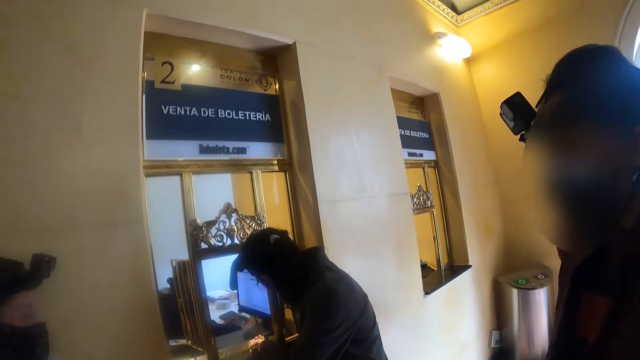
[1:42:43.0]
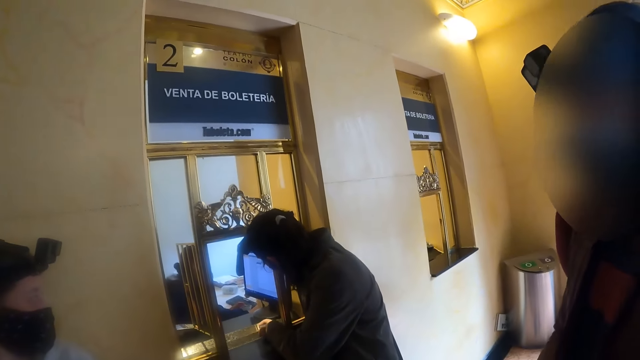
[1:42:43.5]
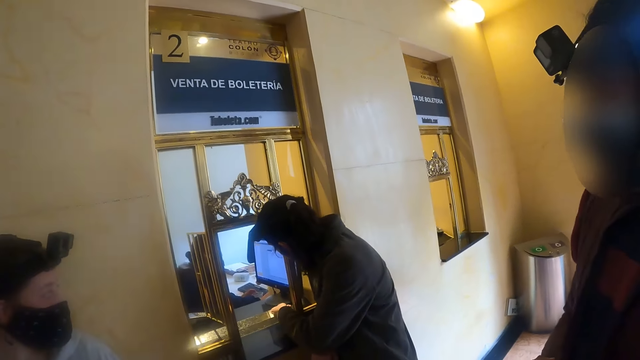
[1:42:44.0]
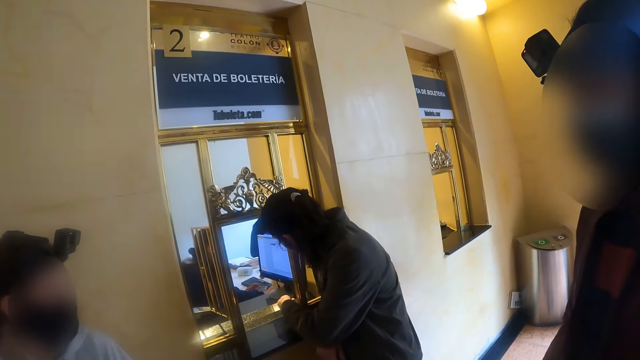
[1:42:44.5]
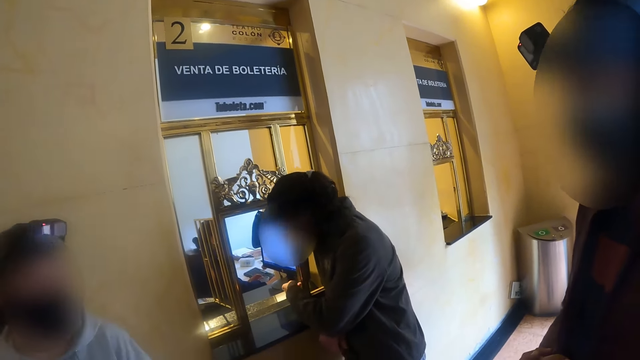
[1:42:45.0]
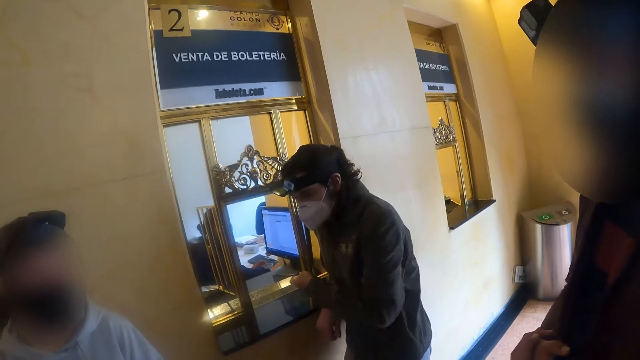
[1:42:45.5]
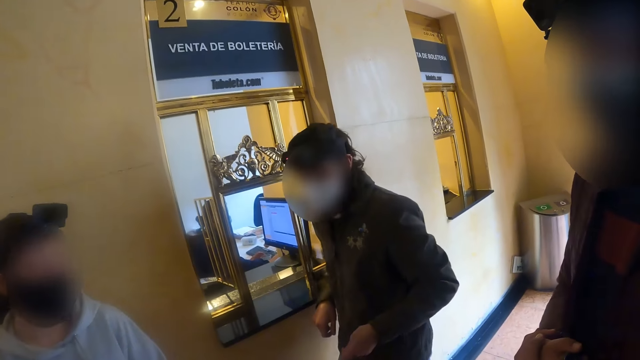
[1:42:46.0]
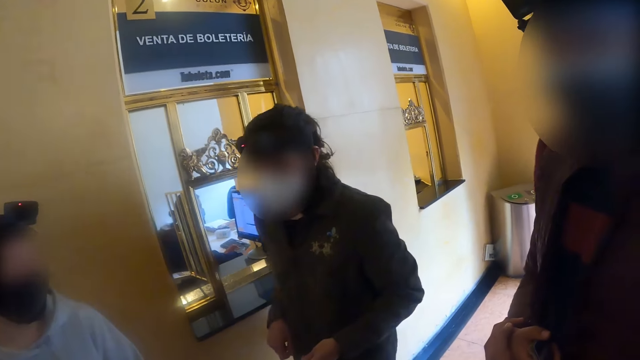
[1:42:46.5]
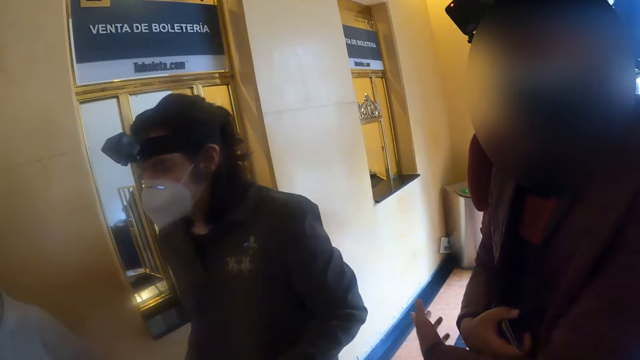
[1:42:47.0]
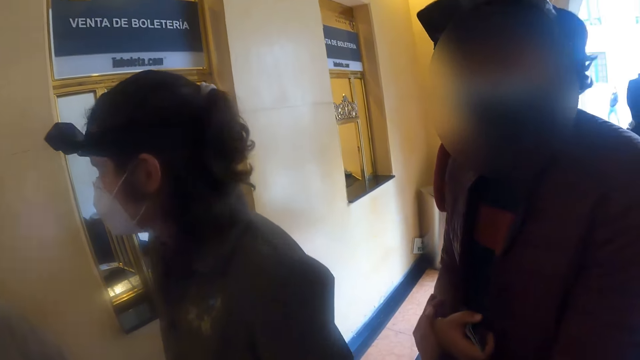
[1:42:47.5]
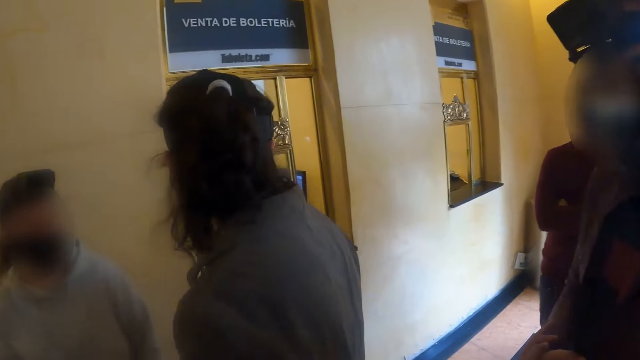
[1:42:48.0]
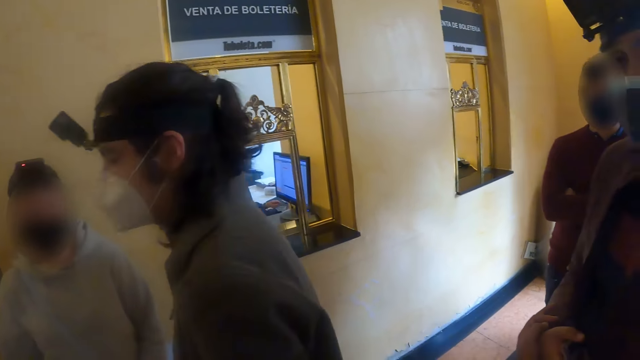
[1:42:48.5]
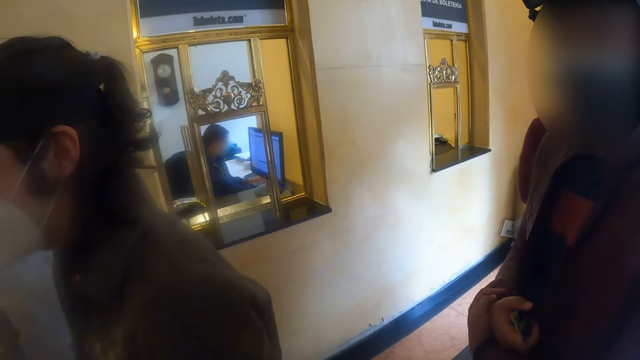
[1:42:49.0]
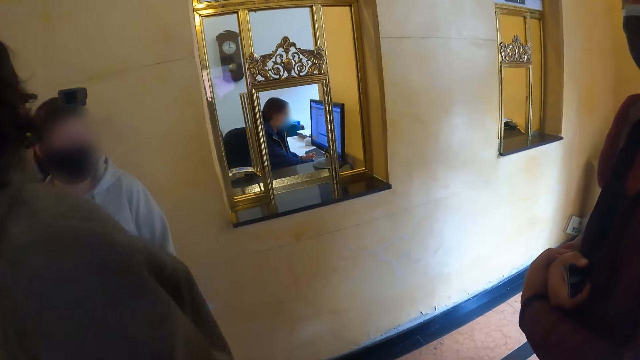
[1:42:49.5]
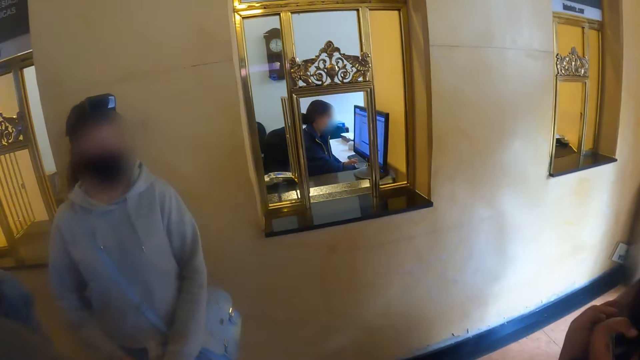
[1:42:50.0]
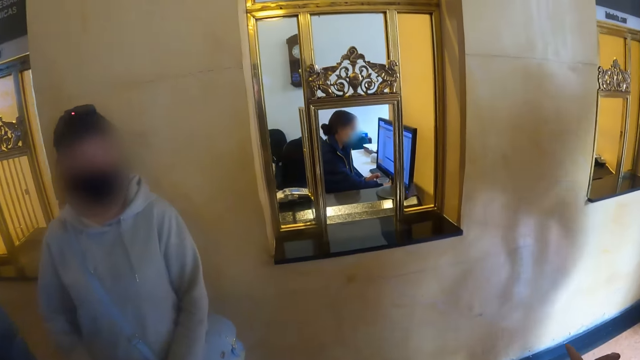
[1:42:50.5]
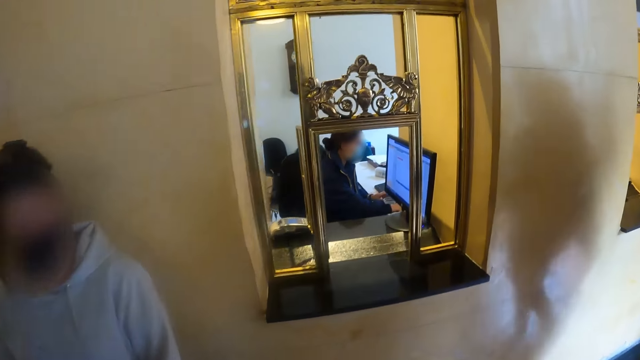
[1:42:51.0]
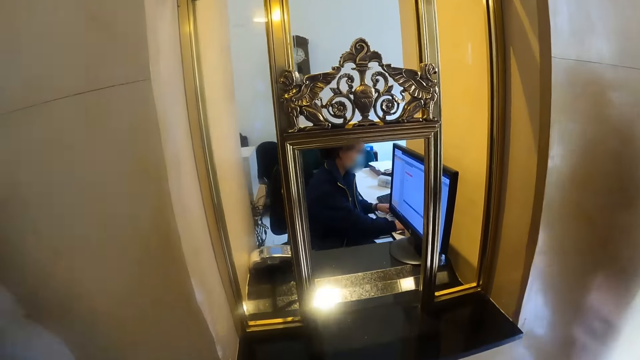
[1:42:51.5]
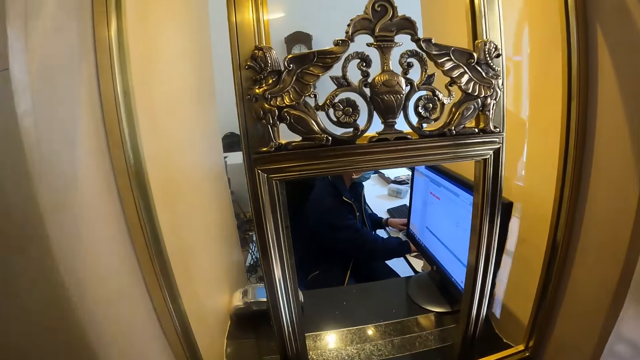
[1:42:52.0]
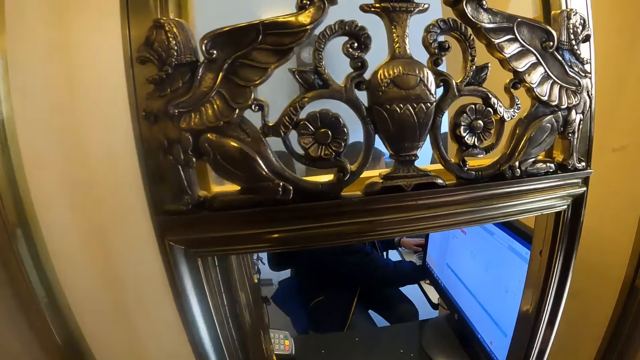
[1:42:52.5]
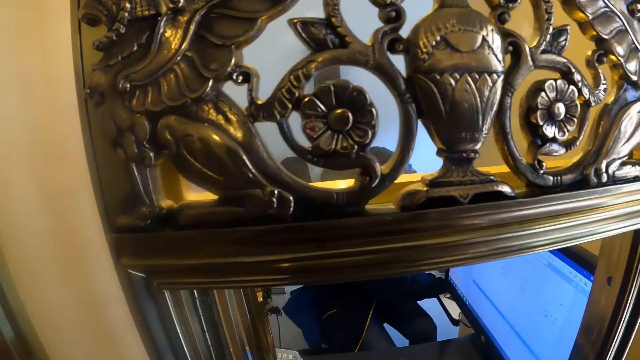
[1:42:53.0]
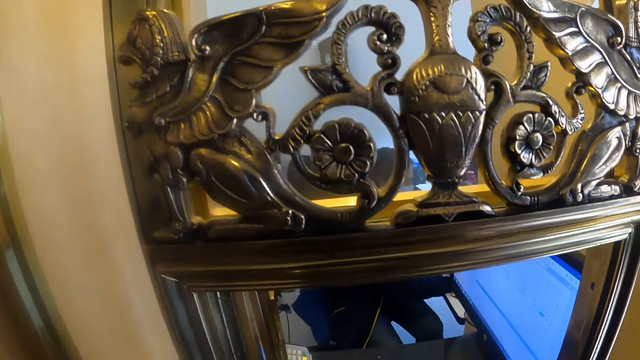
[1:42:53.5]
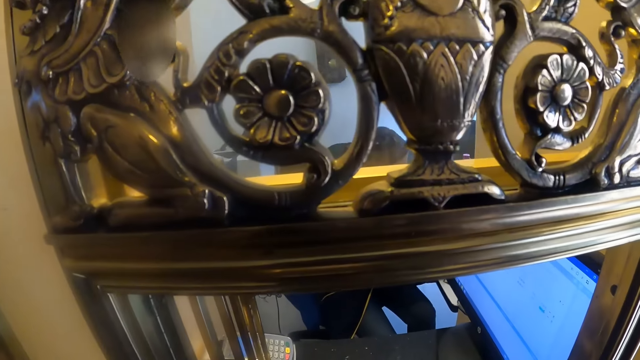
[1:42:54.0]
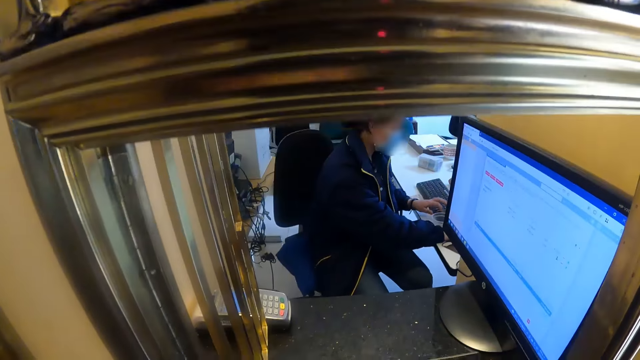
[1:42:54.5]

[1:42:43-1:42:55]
A man walks away from the teller. The camera wearer walks around and walks to the teller.

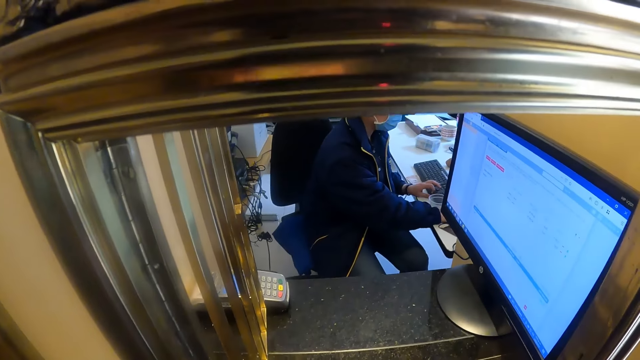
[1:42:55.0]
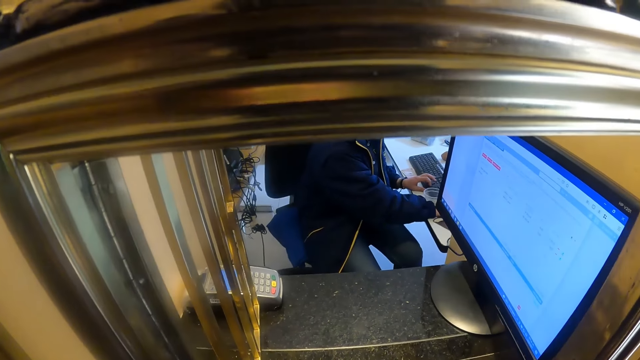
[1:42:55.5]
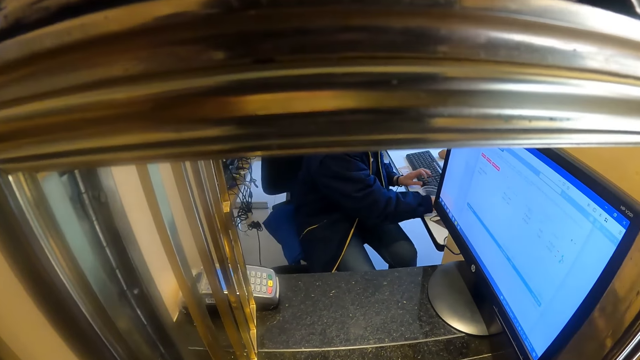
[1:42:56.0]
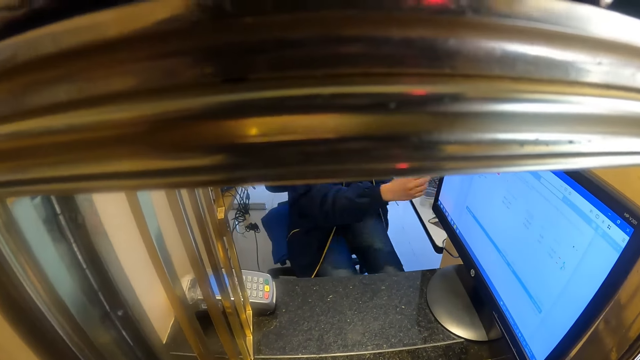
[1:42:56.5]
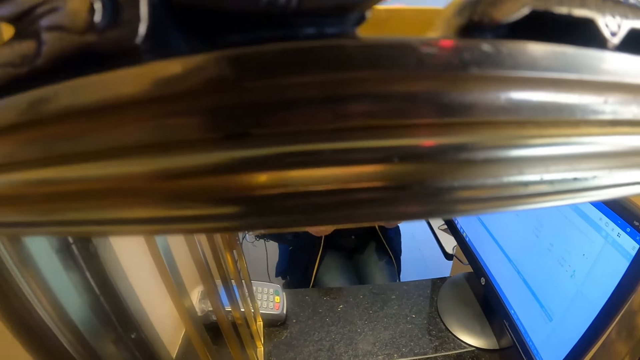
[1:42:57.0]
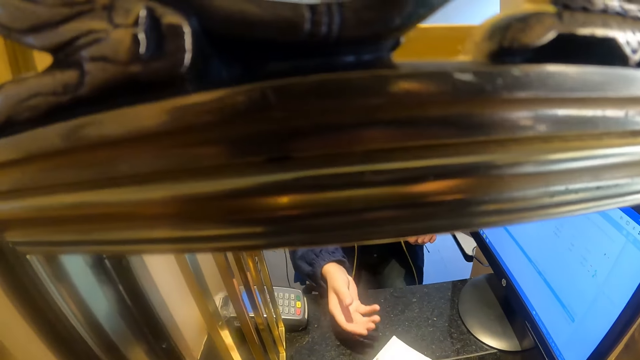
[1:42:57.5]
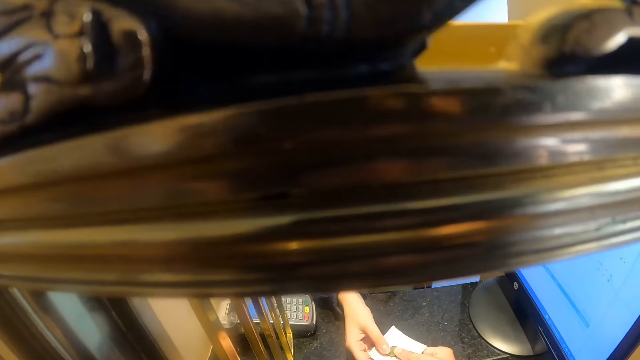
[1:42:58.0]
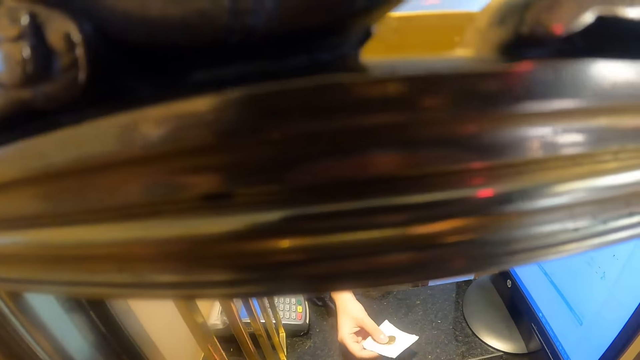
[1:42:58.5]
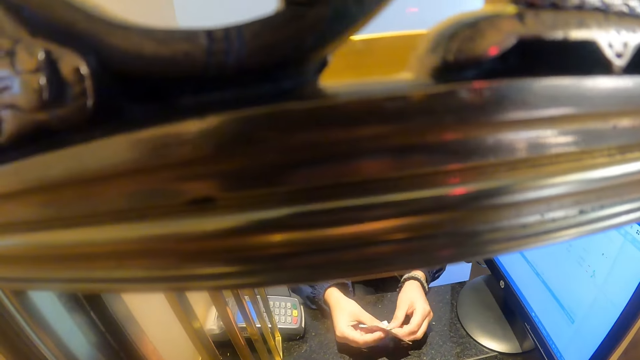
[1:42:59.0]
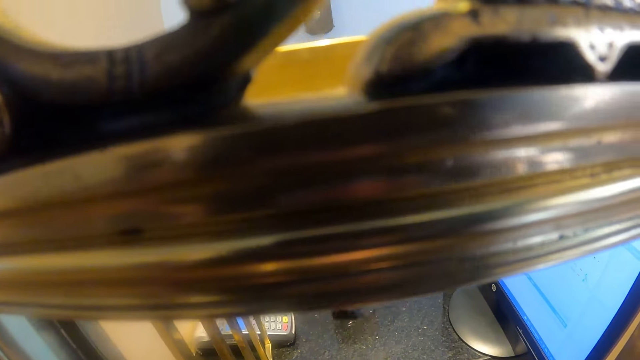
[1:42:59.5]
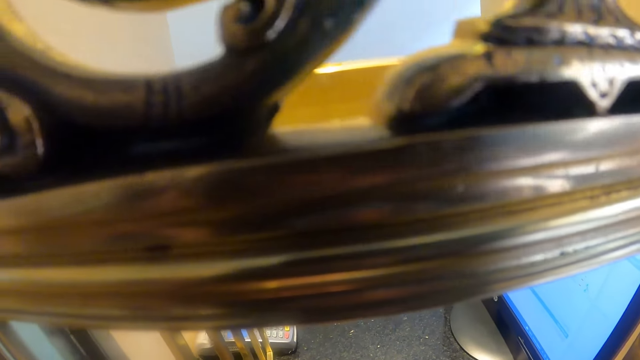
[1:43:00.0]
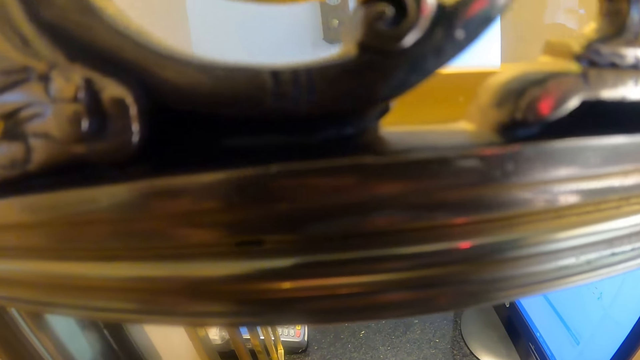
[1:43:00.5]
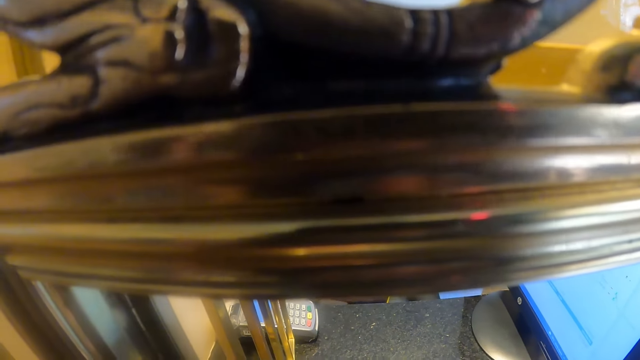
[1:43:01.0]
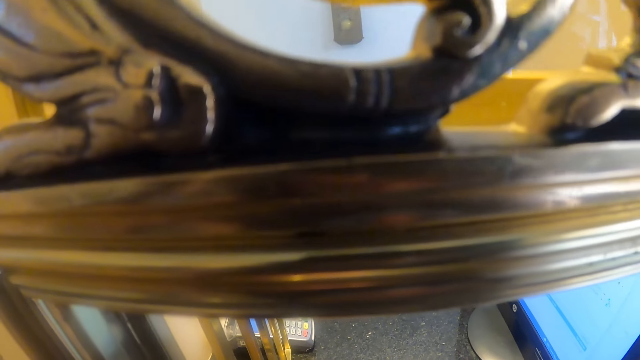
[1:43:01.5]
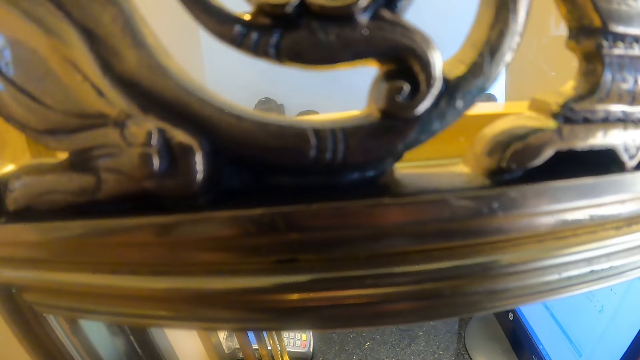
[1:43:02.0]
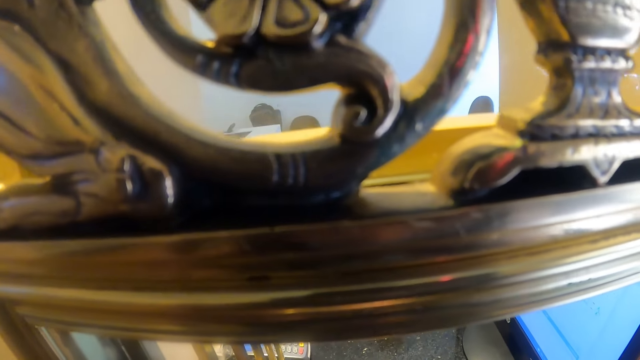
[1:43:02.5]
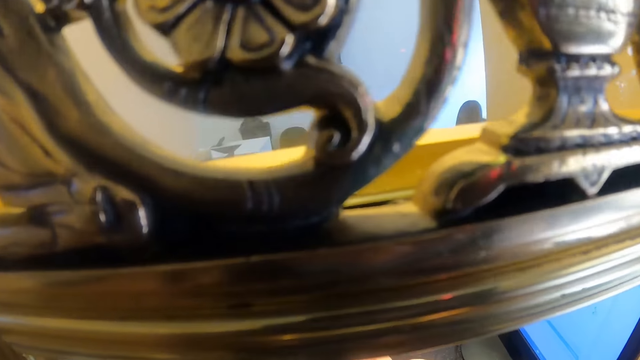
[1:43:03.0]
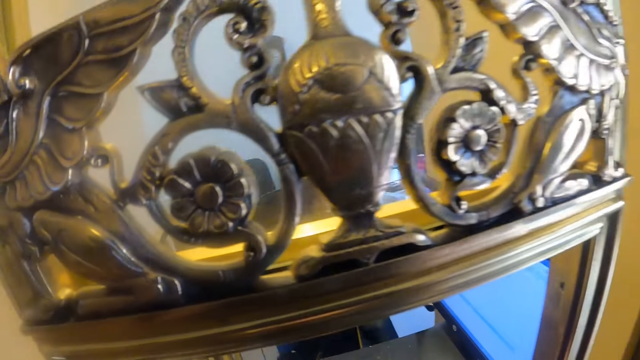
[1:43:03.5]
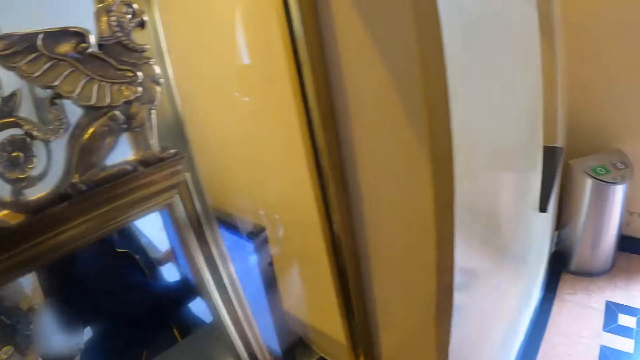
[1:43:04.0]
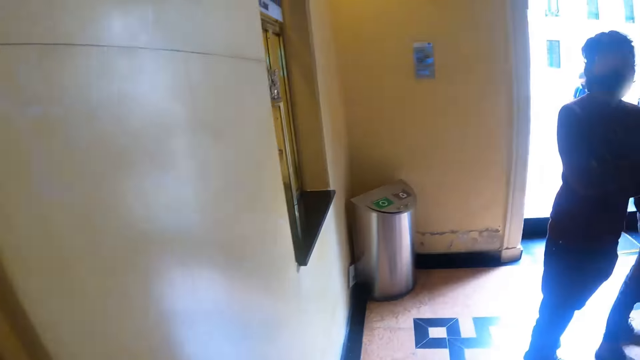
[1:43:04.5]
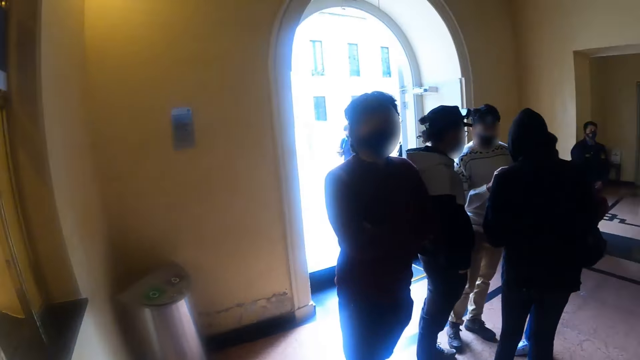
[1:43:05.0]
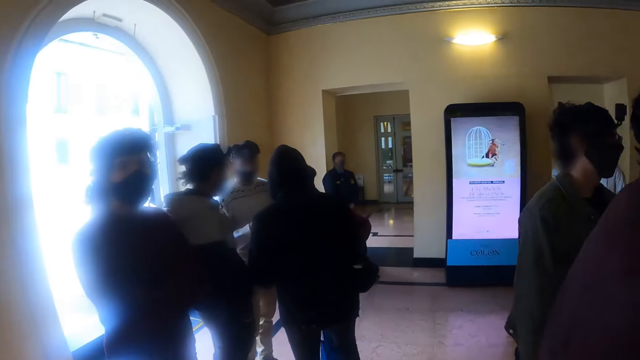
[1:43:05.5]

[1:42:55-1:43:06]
The camera wearer walks to the front desk. They hand the server in the teller a note. They look around.
